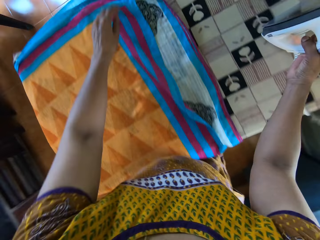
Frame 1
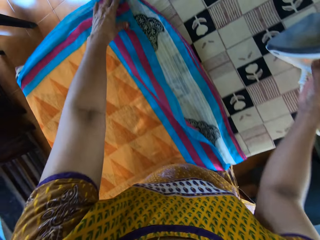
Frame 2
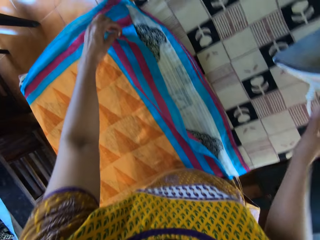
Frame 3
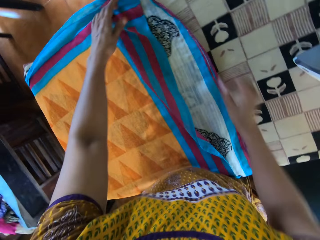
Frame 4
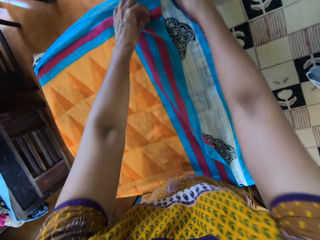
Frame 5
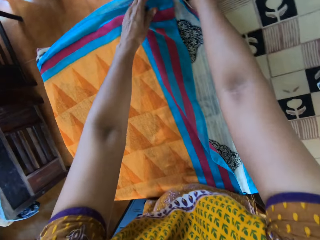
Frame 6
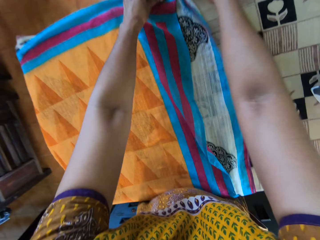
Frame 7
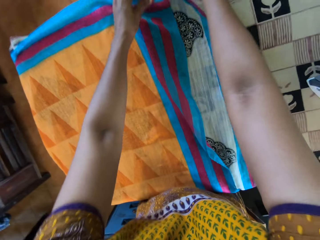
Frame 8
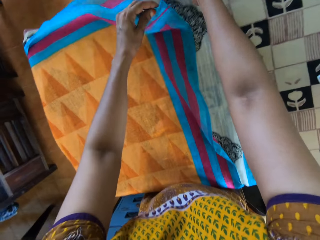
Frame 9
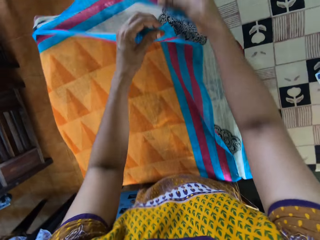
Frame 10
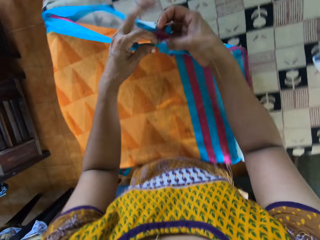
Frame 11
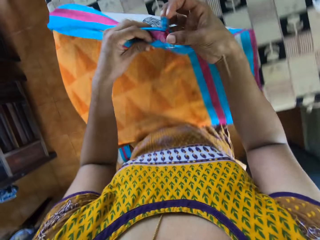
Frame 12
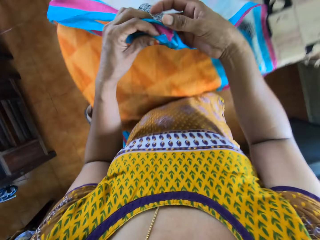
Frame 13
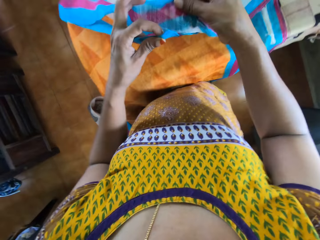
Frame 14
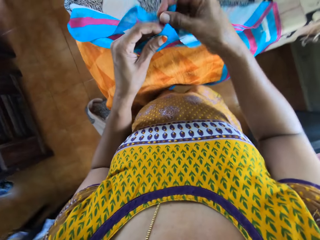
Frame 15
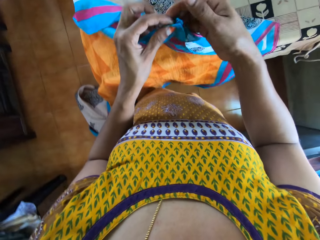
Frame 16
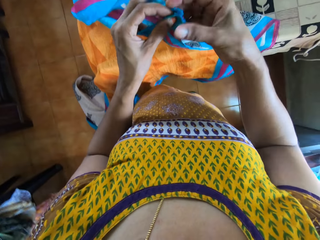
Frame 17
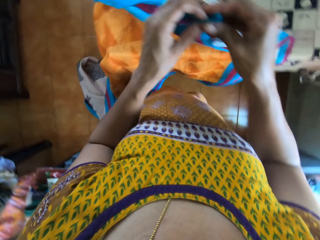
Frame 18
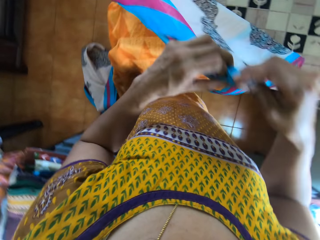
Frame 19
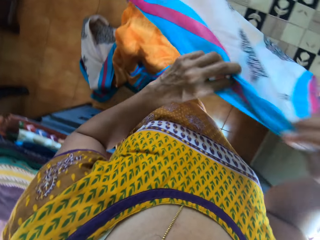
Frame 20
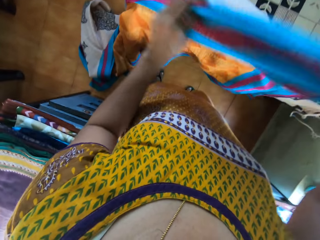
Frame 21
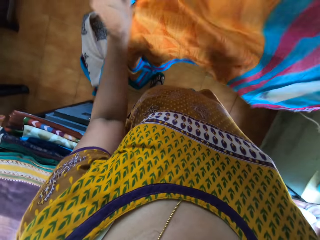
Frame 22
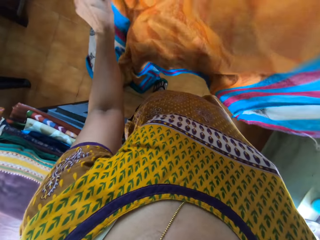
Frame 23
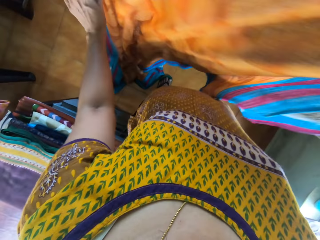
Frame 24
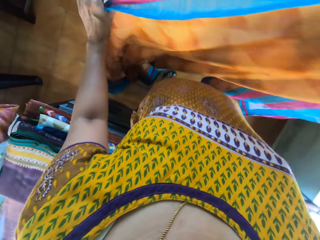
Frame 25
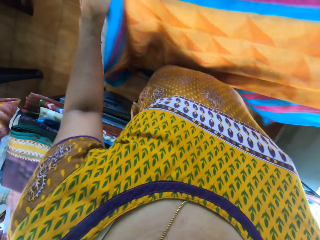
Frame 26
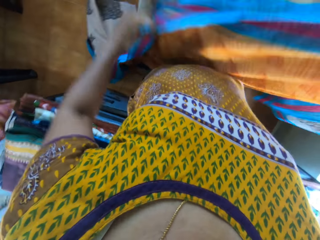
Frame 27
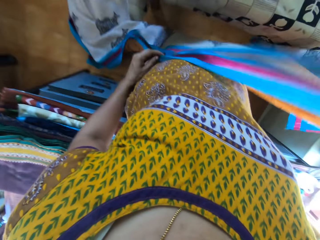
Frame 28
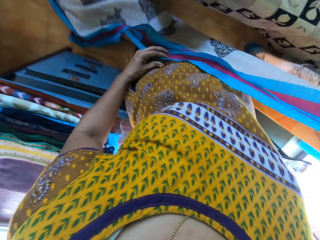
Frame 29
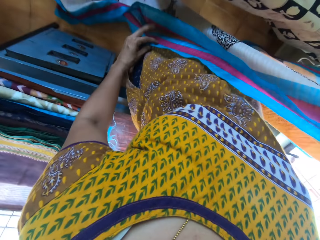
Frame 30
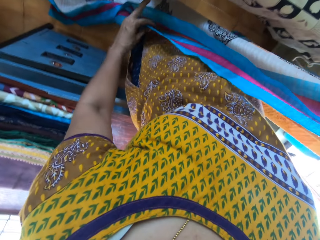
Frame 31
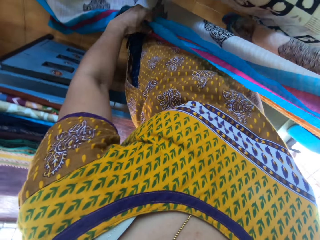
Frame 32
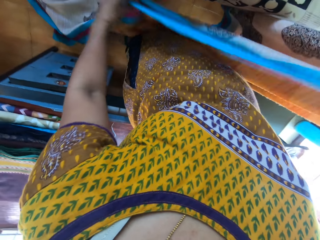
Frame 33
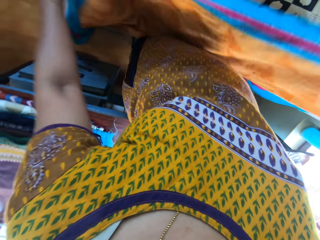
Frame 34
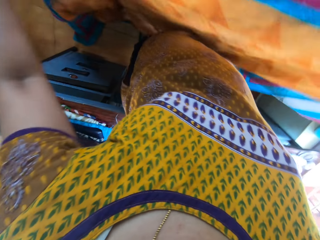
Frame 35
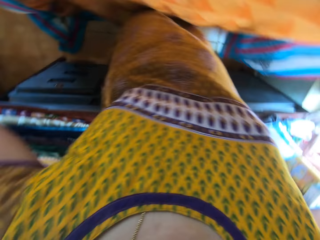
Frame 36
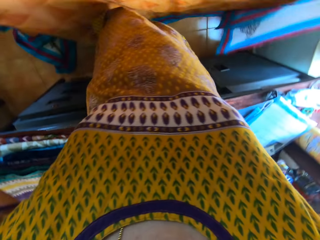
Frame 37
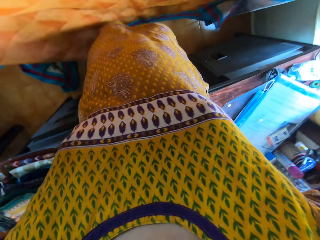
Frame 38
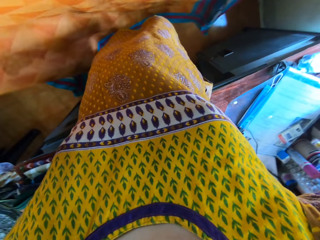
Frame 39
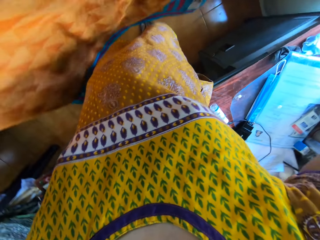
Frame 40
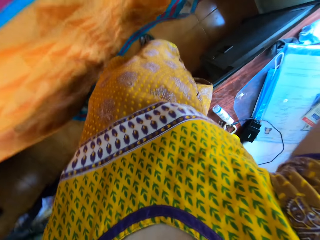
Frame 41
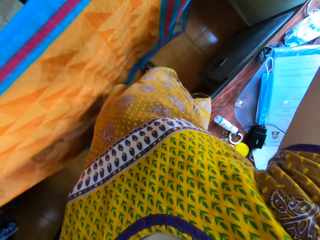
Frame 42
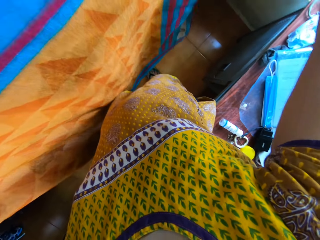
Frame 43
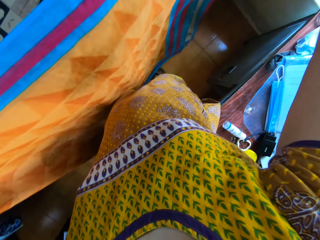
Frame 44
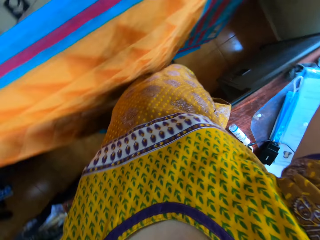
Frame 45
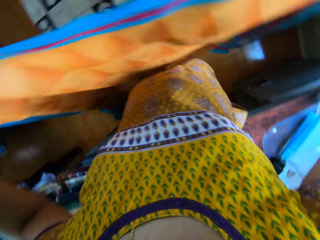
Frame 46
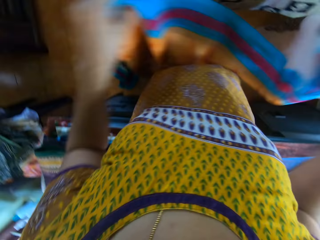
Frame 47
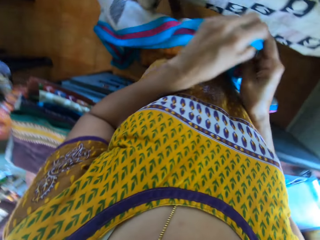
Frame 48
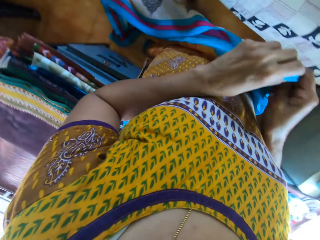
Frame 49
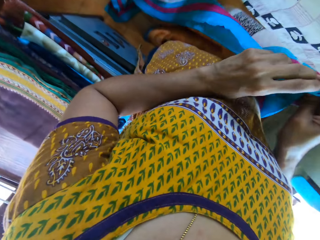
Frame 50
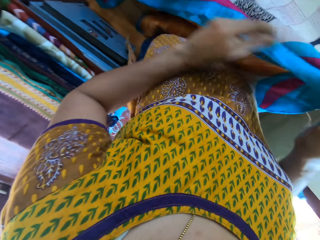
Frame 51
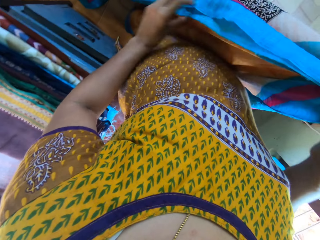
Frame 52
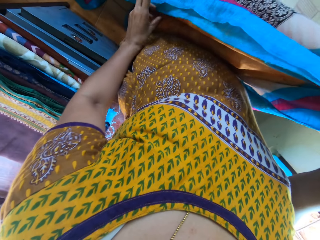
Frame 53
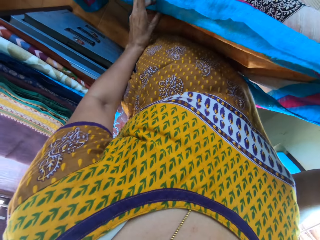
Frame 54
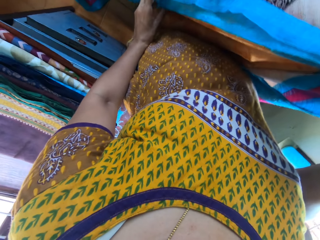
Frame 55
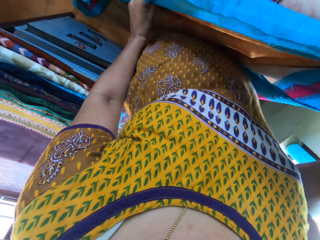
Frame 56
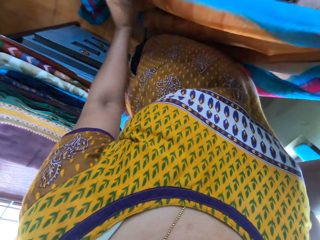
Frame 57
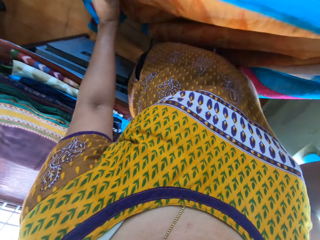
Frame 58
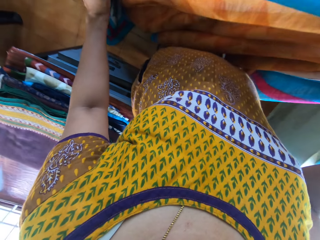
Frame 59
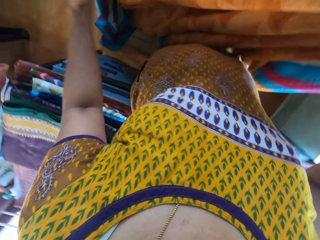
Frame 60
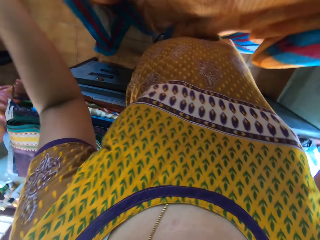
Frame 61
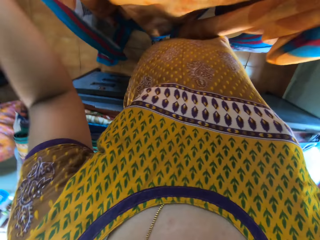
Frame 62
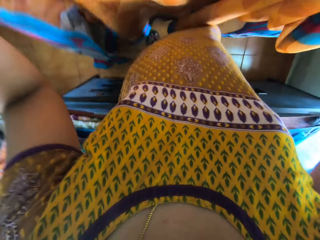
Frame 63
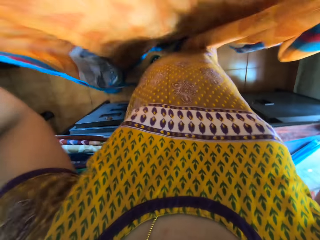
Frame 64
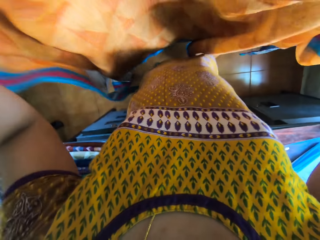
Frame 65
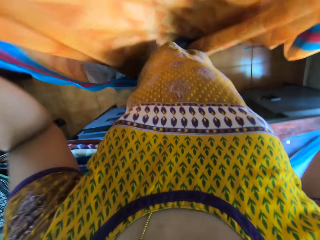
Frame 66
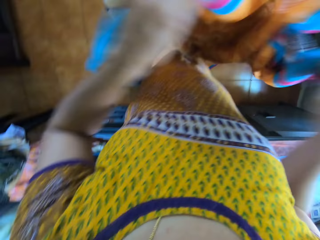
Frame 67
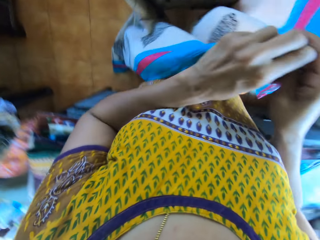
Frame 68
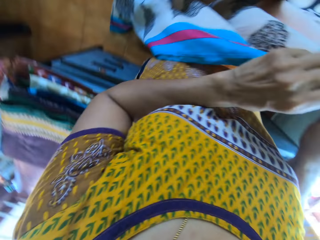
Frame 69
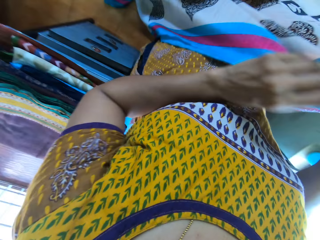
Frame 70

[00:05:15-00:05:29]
The camera wearer drops the iron in her right hand on the table. She picks up the clothing material on the table with her hands. She holds the fabric with both hands. She straightens the fabric with both hands. She sorts the clothing material in her hands. She folds the fabric with both hands.

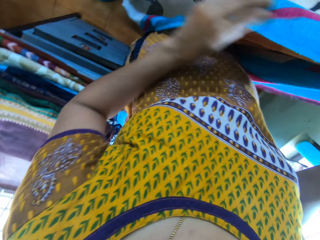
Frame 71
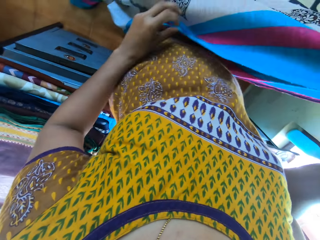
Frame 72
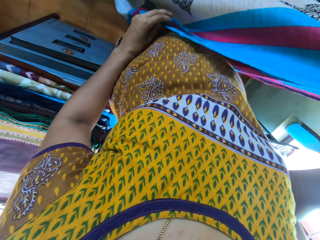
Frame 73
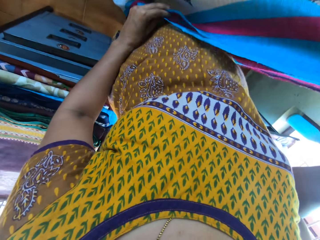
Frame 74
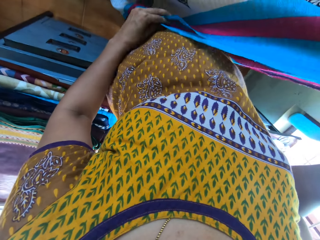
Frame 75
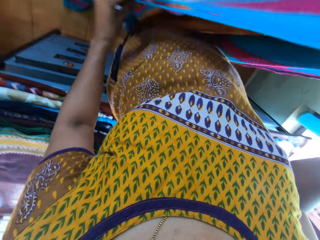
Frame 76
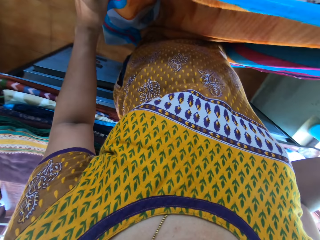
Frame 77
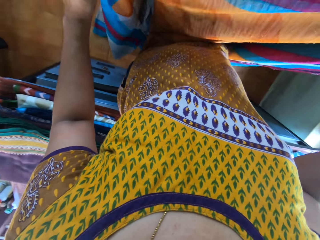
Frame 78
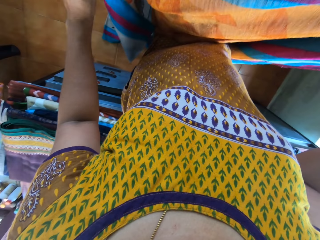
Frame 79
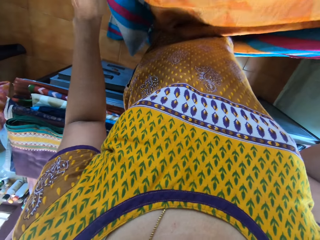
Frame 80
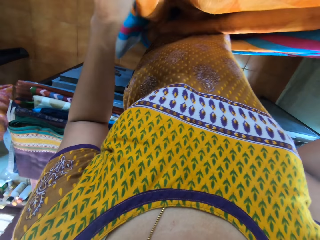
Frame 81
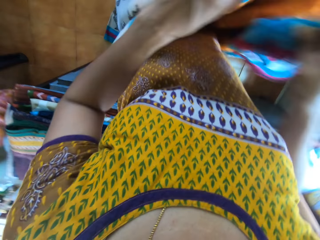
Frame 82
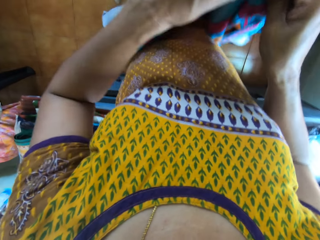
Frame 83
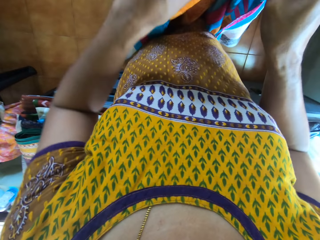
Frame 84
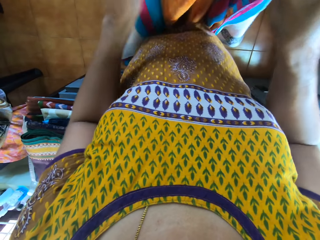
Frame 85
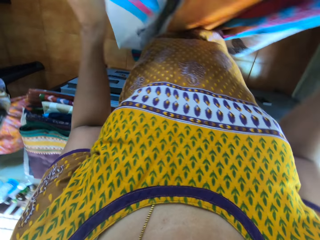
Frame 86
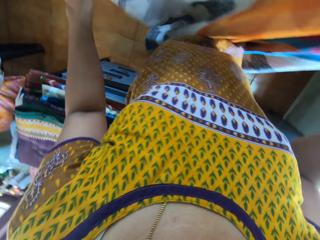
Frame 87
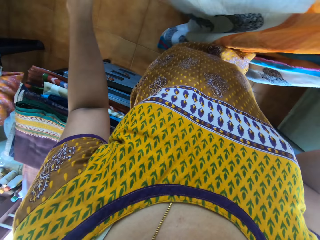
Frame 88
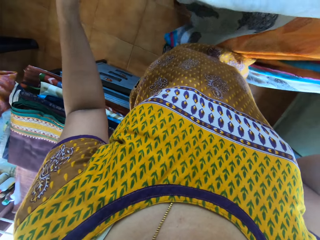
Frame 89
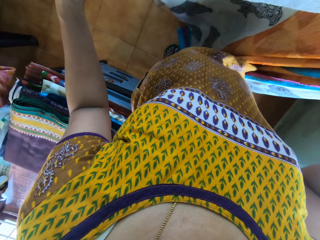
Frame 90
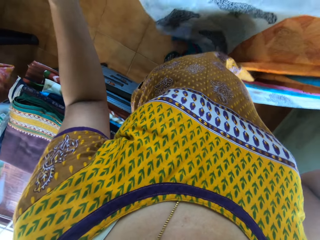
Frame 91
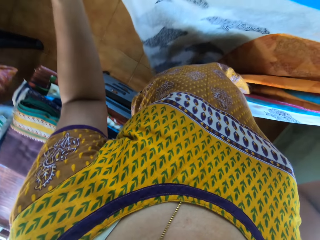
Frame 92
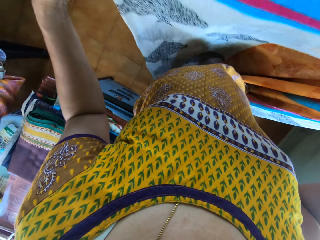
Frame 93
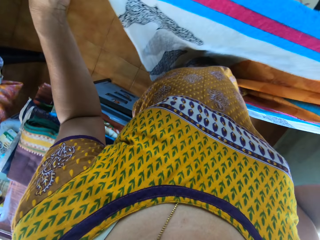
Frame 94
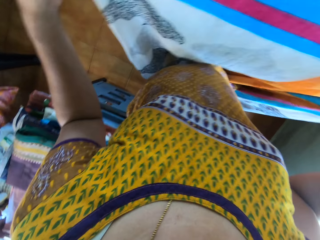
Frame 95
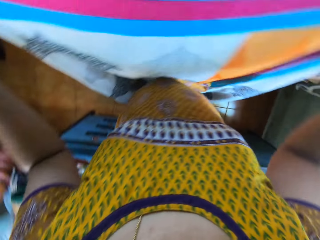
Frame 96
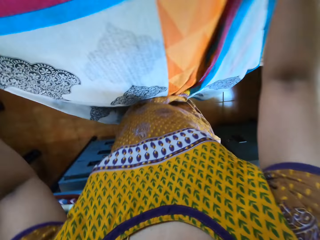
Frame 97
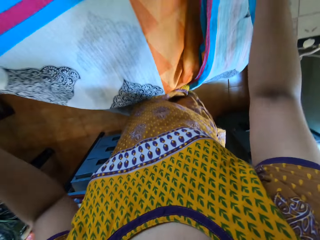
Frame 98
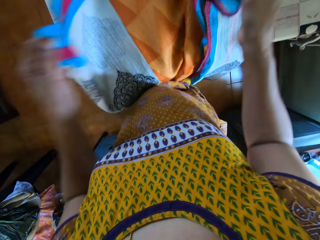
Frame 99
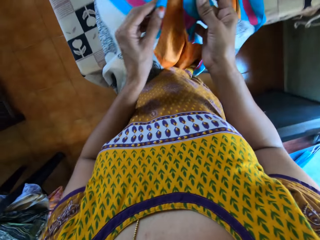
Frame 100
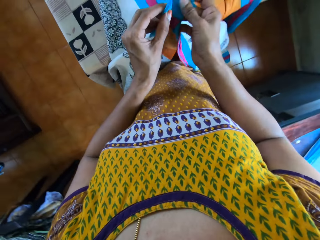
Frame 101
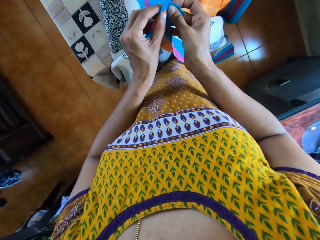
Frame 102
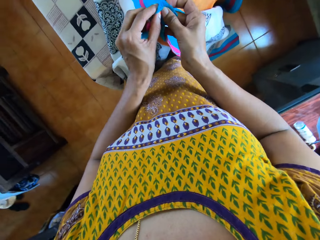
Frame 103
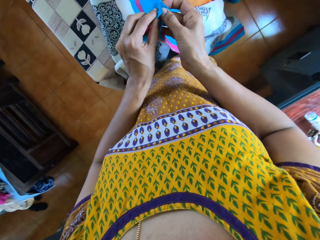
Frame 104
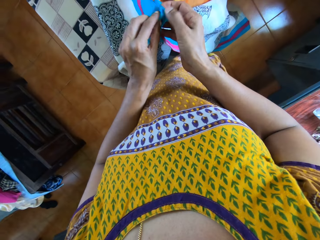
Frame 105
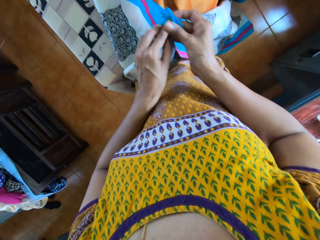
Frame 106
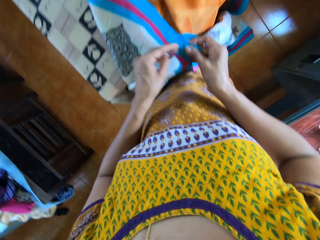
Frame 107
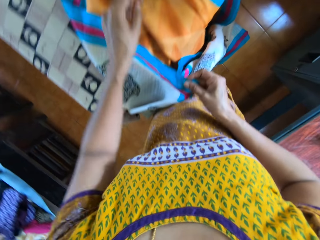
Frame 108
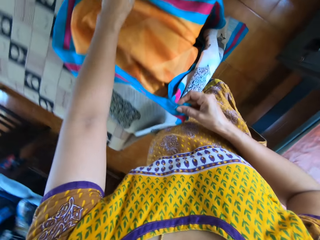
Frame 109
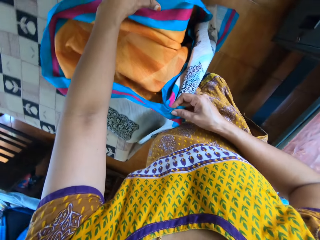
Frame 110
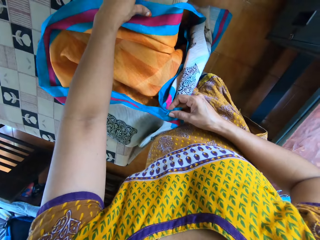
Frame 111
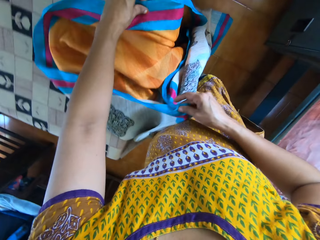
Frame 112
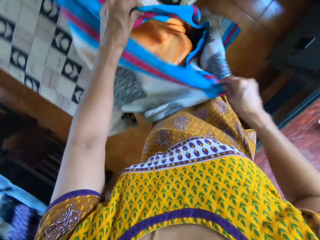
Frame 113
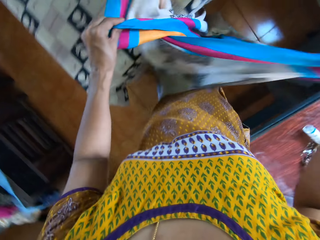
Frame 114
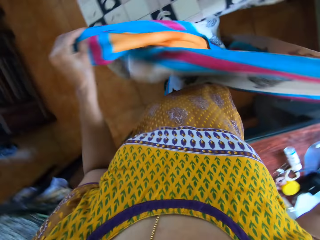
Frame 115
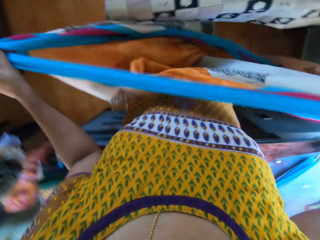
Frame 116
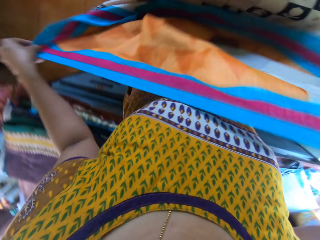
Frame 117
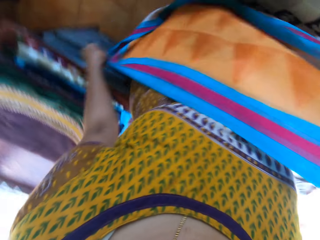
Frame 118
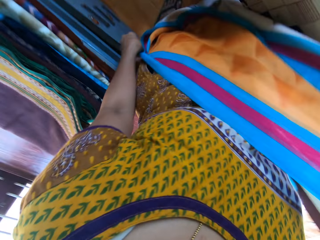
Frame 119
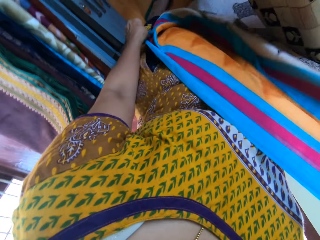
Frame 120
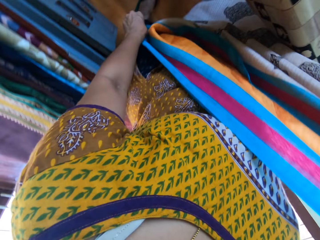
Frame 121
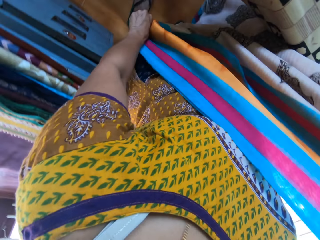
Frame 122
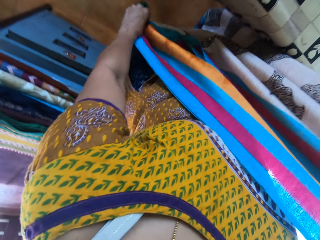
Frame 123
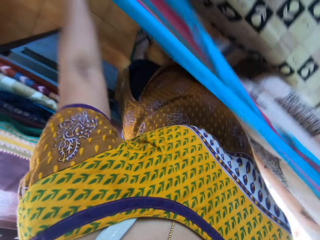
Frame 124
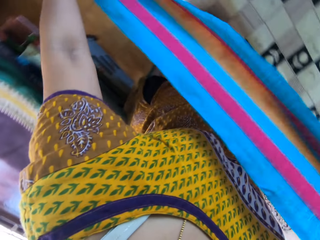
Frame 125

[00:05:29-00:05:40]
The camera wearer folds the clothing material in her hands.
